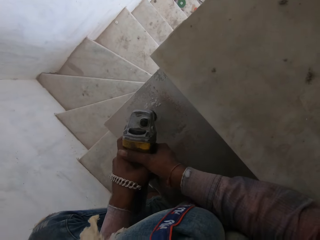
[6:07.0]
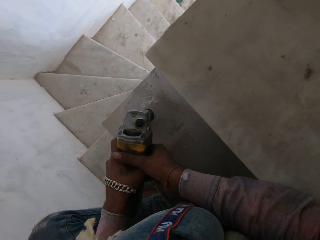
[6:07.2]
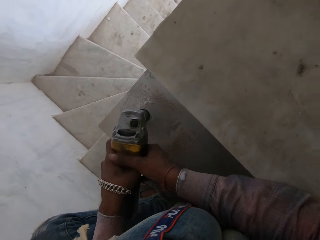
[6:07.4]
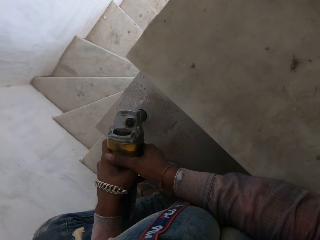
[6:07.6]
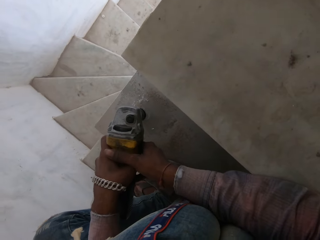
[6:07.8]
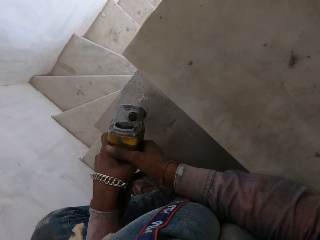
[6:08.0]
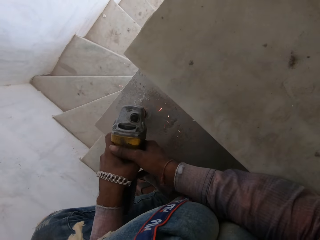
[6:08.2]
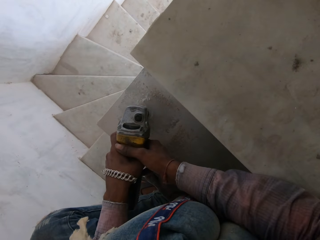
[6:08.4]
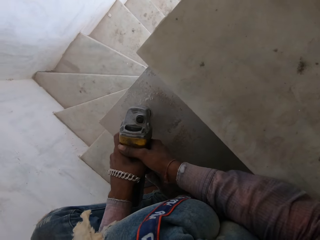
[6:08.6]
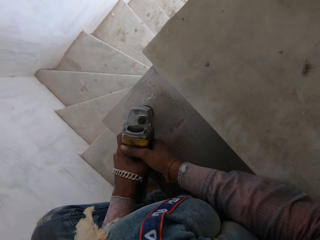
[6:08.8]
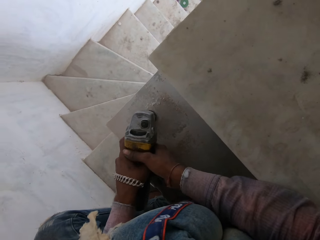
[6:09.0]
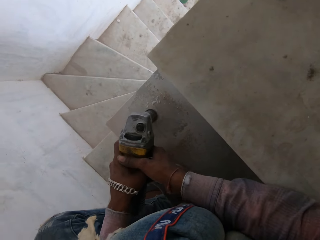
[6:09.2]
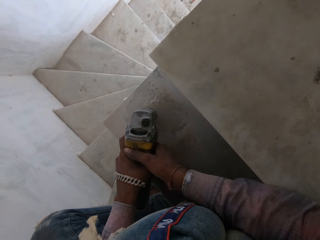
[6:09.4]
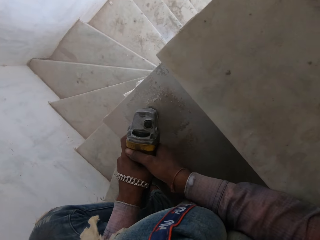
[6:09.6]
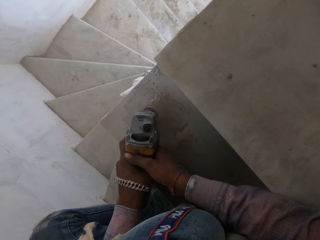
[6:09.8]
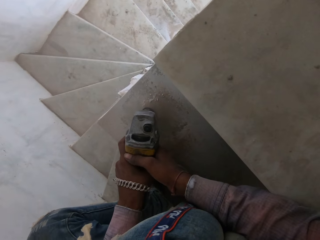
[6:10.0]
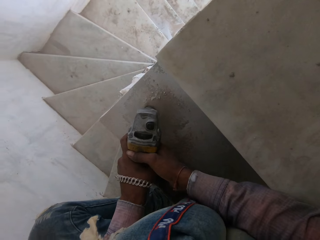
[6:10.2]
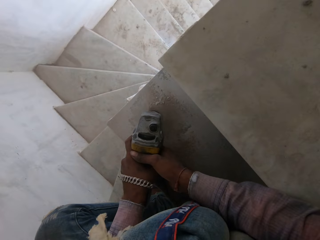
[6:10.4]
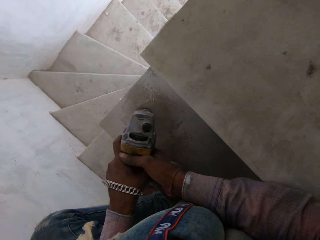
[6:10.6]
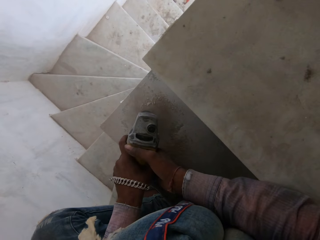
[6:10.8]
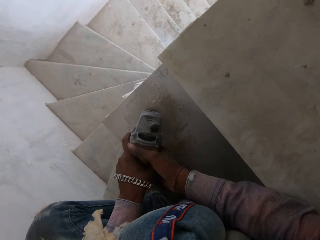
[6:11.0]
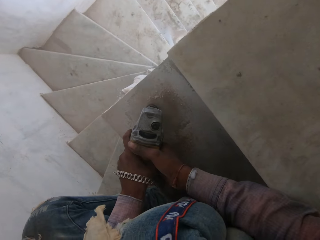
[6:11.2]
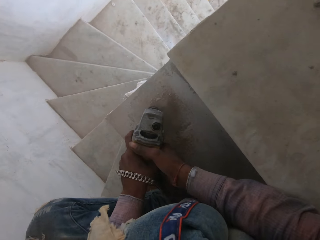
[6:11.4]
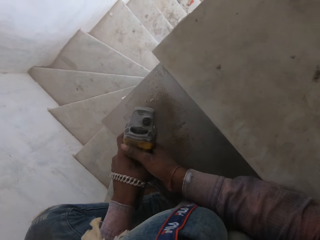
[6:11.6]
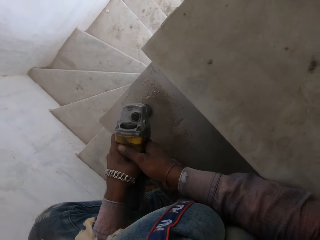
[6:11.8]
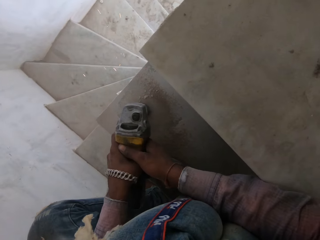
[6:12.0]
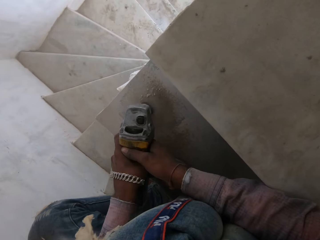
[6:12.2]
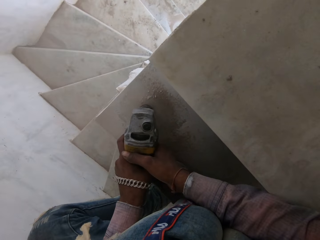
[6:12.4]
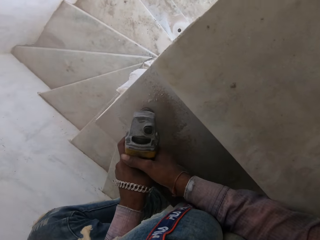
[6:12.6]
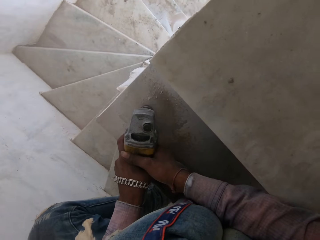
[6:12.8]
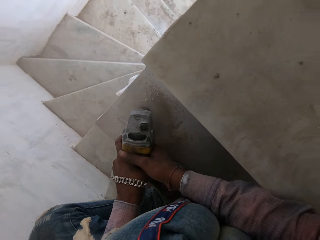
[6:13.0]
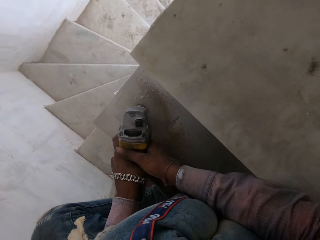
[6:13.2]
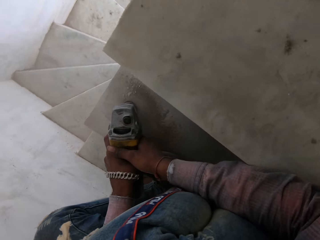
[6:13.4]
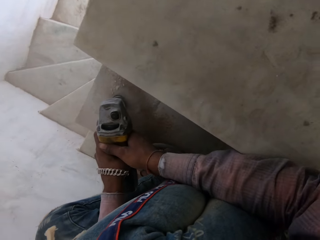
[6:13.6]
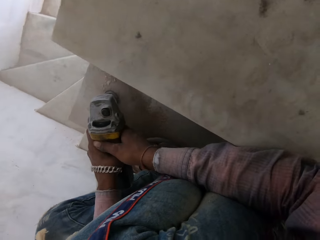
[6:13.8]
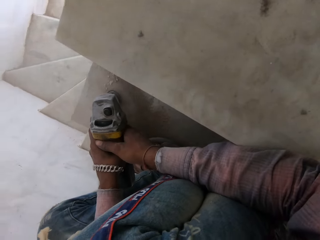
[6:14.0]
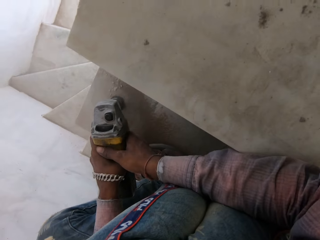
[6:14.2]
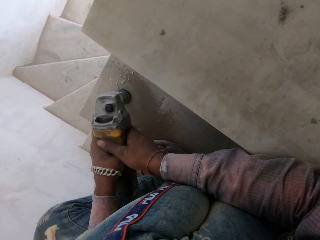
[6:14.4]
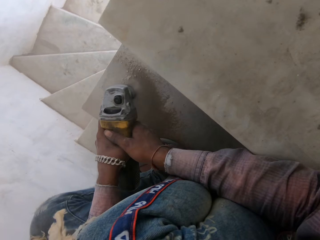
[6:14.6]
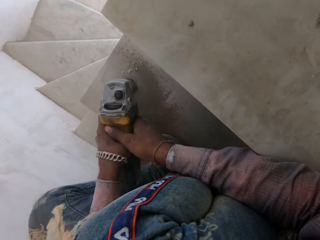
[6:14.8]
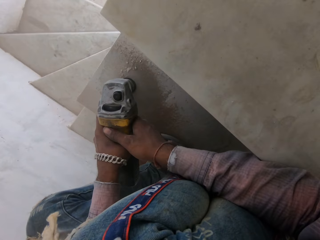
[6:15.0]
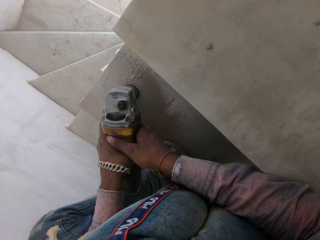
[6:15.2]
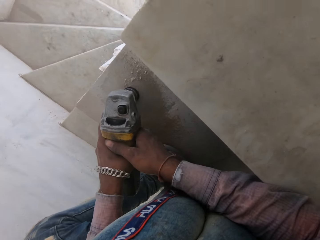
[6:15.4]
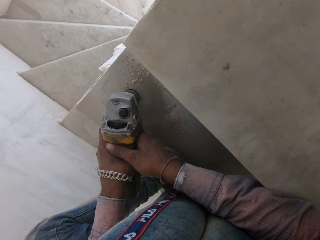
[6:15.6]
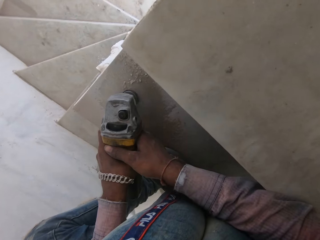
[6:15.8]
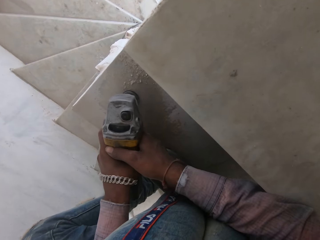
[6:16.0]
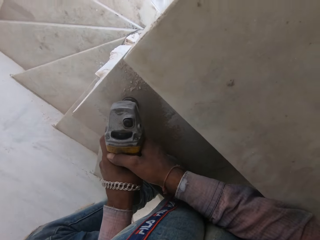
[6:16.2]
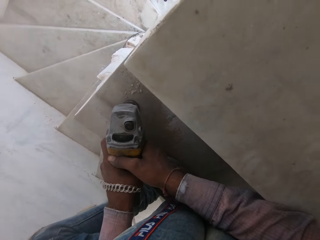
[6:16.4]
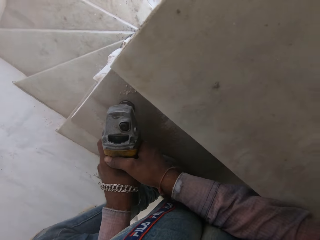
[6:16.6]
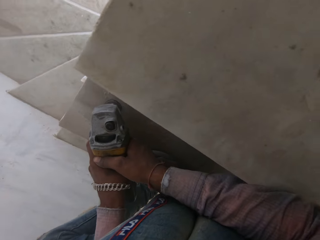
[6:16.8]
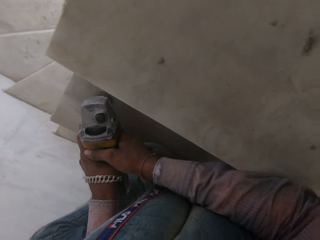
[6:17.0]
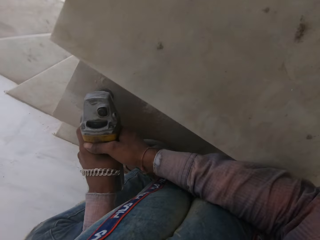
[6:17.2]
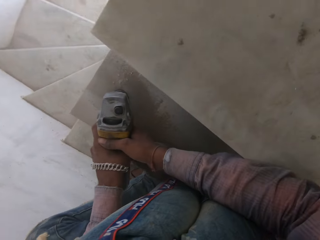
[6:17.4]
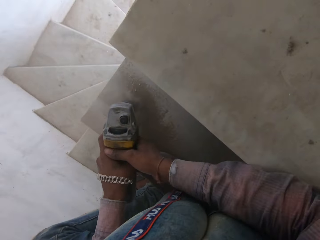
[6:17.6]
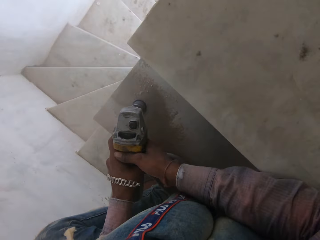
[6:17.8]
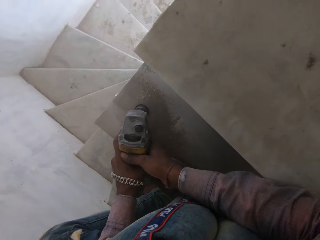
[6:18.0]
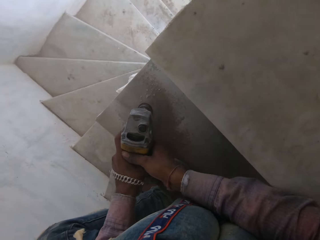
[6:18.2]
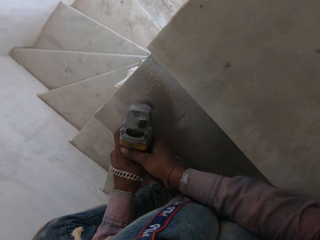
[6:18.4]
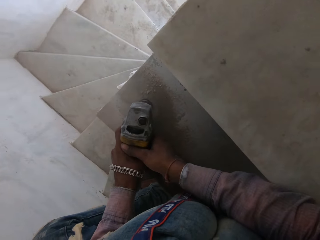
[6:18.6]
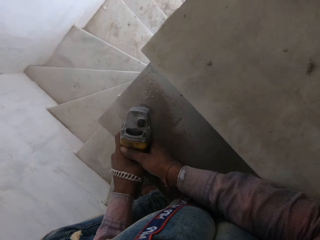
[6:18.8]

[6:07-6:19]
The camera wearer drills the staircase with the driller.

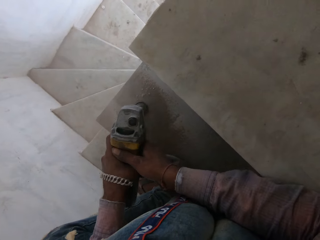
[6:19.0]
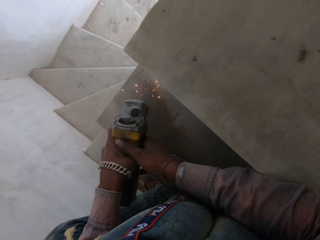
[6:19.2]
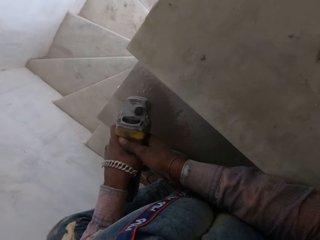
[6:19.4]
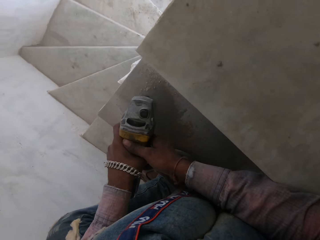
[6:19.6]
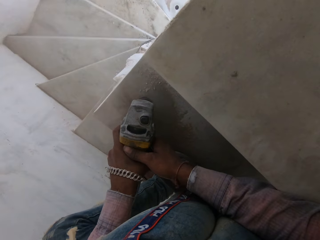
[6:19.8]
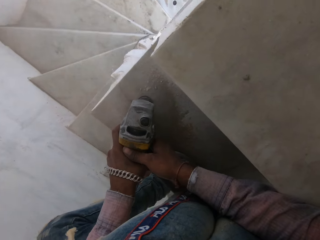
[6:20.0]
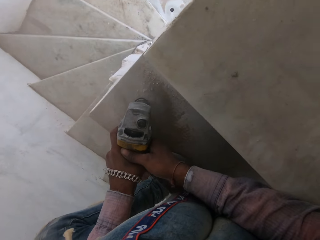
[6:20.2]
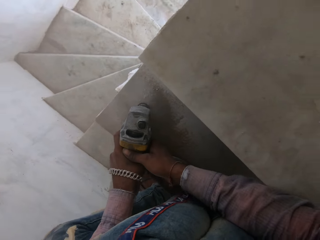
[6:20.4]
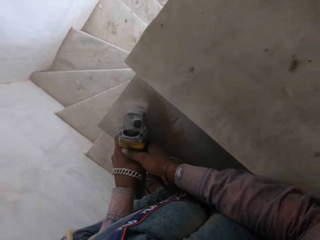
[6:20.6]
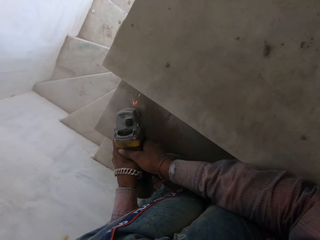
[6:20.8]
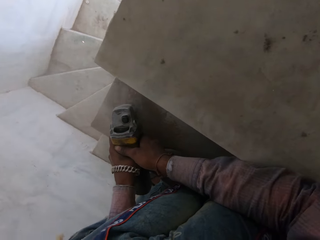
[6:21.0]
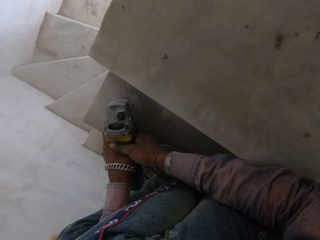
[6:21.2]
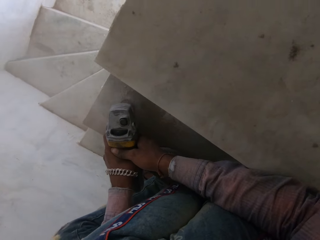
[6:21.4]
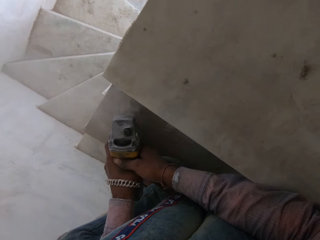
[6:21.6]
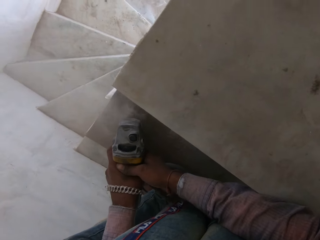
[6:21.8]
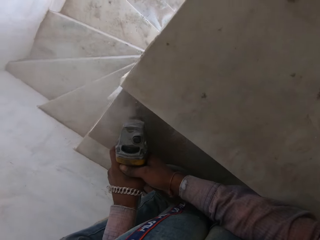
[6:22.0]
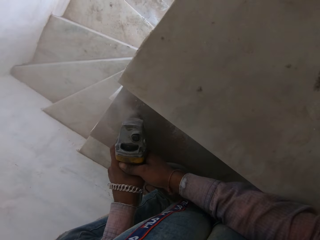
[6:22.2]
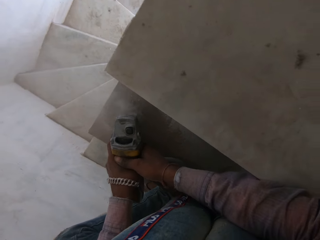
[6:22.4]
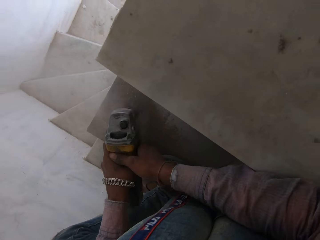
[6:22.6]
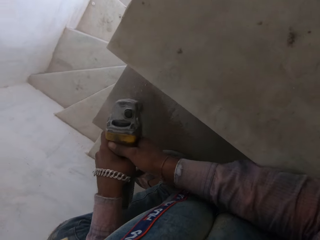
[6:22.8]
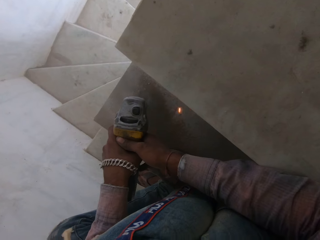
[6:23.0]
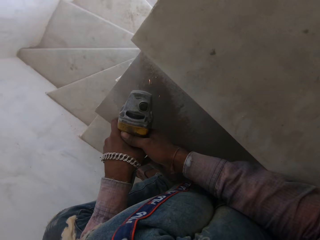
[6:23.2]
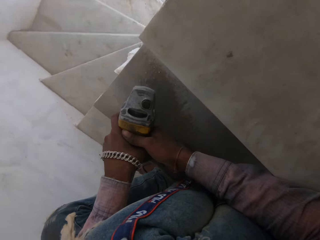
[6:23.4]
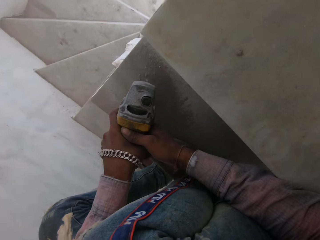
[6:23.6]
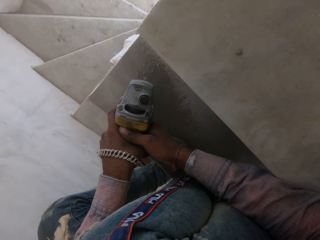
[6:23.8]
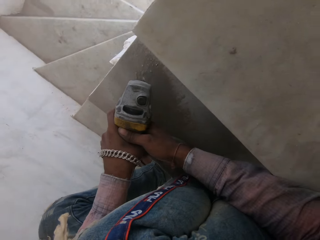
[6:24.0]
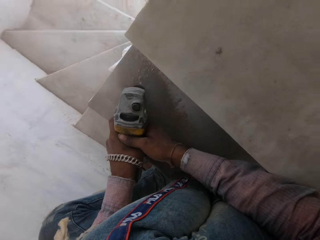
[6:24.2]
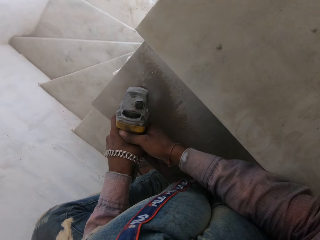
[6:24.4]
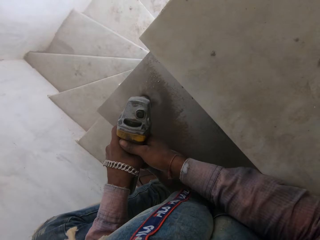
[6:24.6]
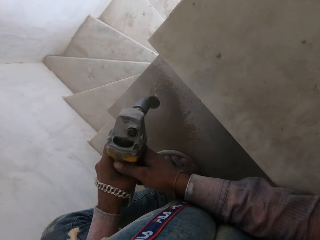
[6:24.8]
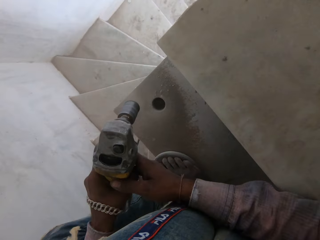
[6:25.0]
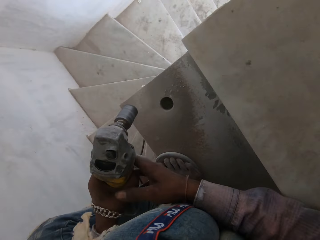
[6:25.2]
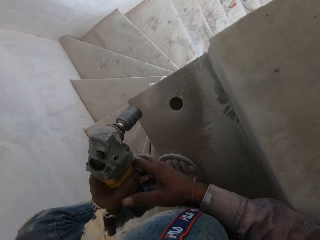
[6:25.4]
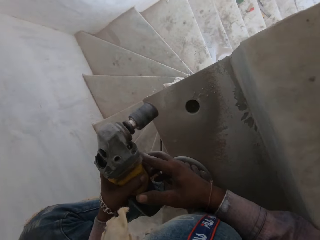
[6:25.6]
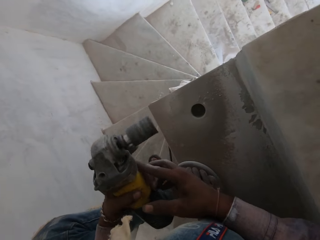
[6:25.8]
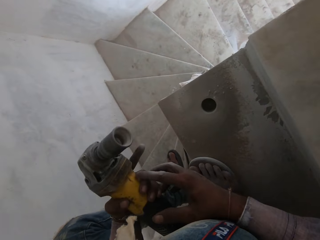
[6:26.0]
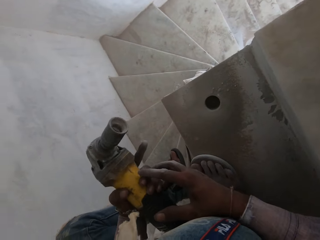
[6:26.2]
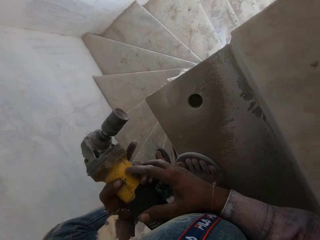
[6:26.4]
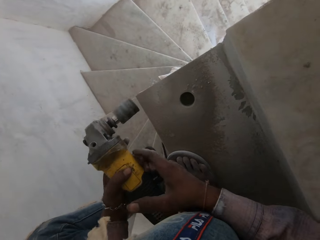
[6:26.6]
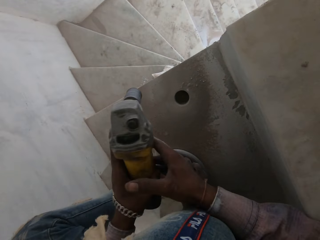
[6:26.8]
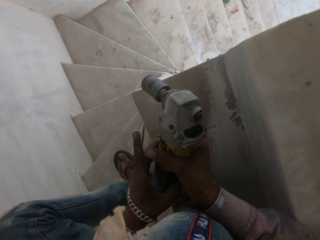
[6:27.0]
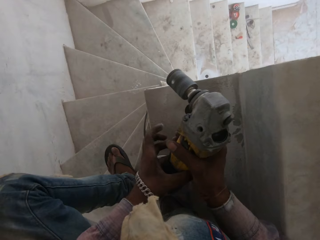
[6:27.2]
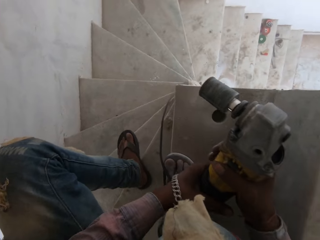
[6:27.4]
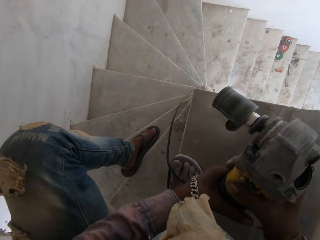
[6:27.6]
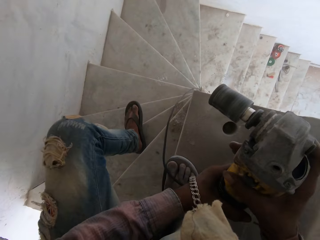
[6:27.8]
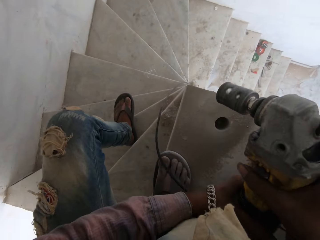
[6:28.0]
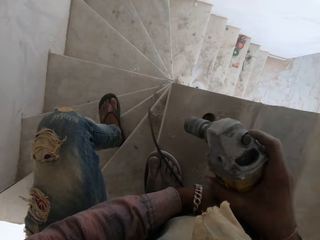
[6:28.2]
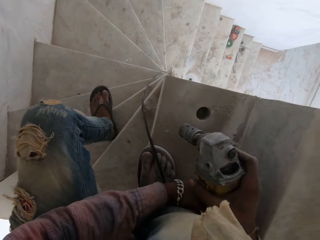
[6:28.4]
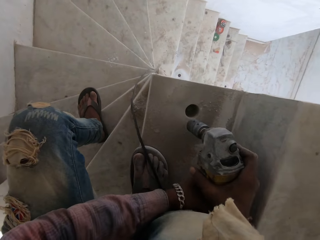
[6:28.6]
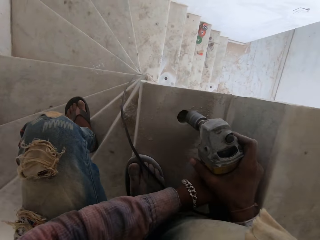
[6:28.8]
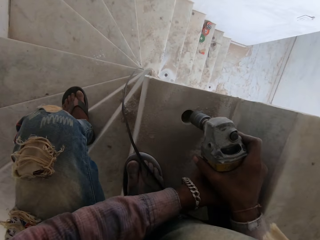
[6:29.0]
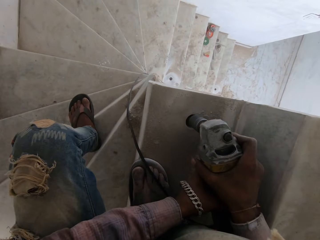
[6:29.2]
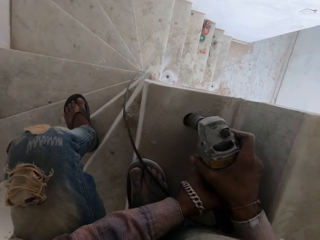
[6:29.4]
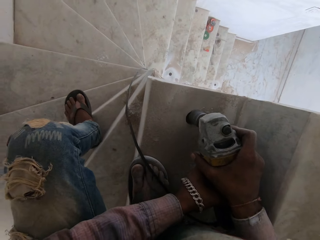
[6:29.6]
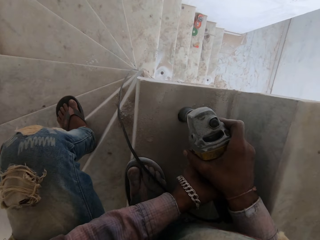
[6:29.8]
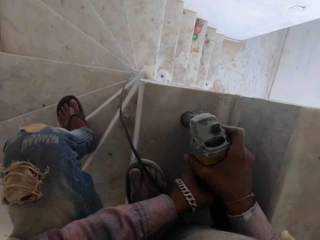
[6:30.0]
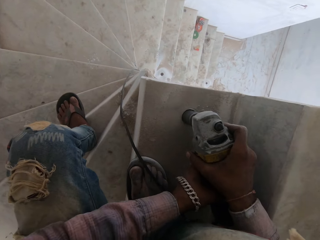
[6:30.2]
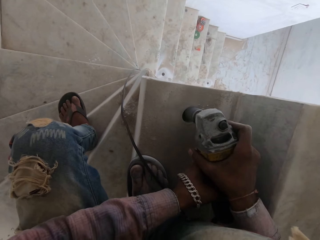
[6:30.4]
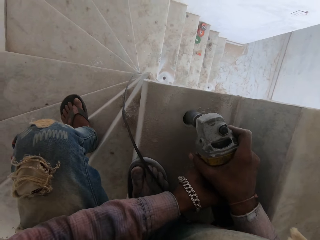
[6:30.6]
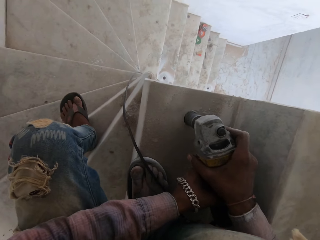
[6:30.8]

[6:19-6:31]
The camera wearer stares at the hole. They stop digging the hole. They turn on the driller. They drill the staircase with the driller.
